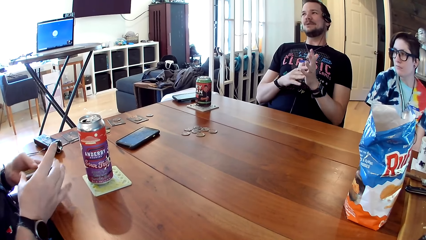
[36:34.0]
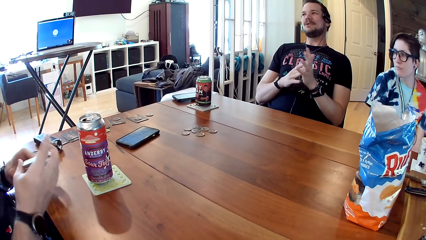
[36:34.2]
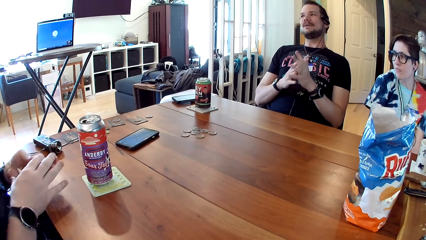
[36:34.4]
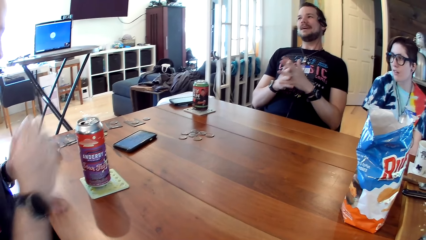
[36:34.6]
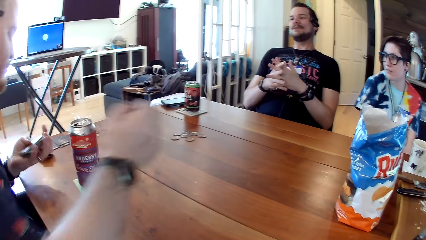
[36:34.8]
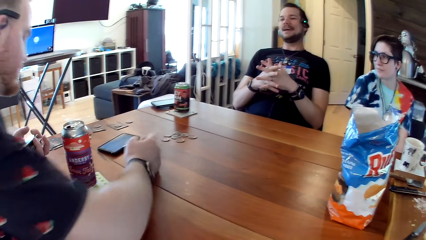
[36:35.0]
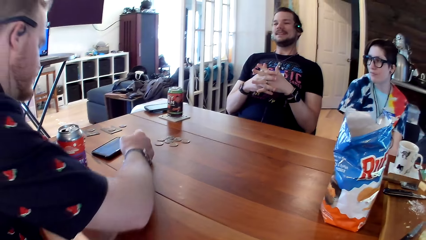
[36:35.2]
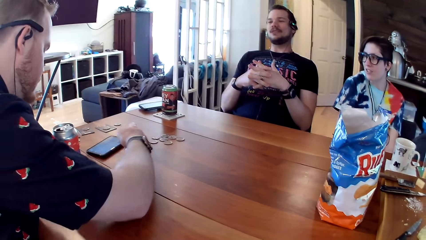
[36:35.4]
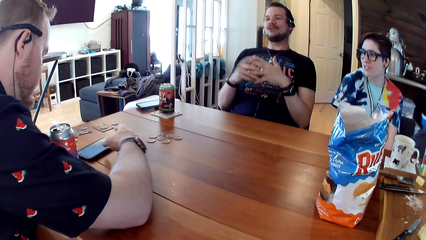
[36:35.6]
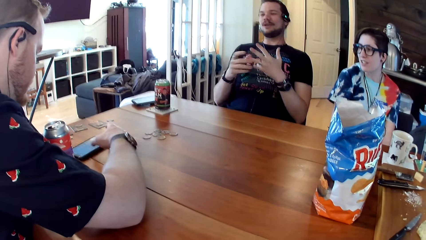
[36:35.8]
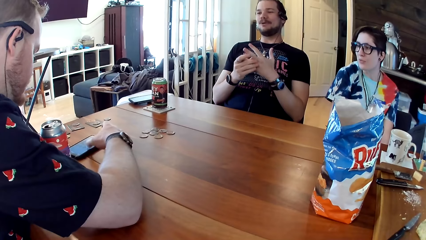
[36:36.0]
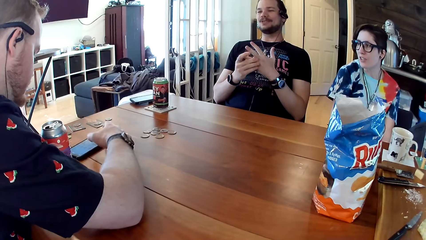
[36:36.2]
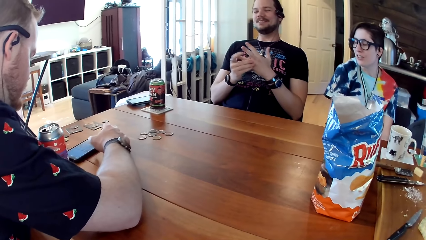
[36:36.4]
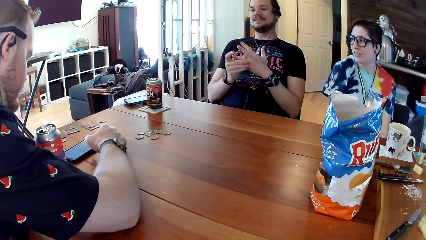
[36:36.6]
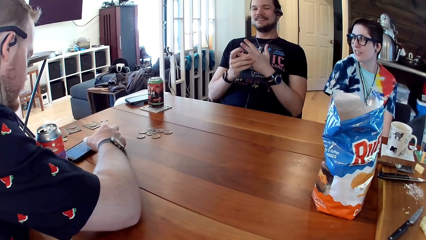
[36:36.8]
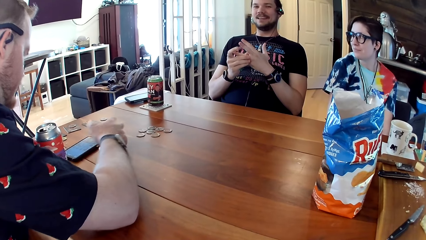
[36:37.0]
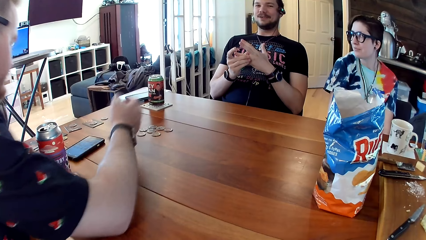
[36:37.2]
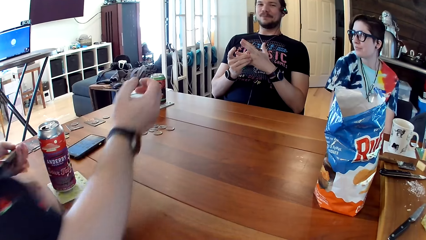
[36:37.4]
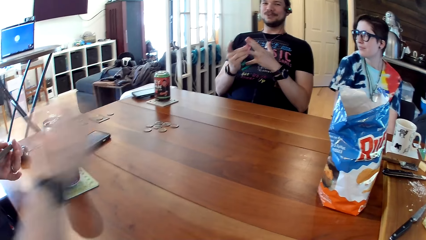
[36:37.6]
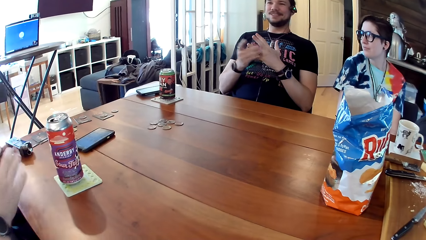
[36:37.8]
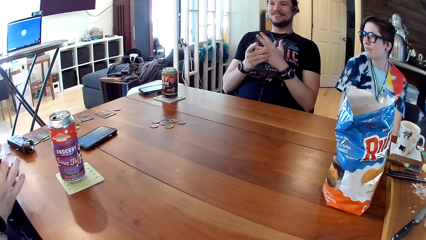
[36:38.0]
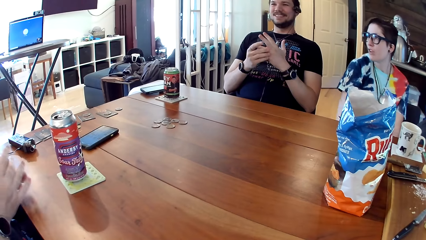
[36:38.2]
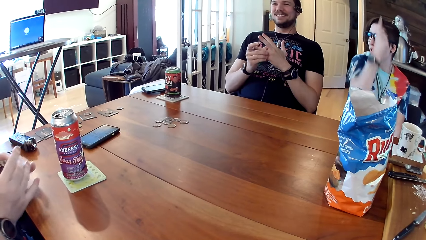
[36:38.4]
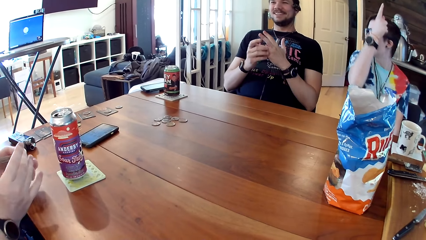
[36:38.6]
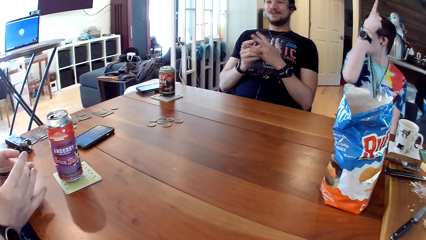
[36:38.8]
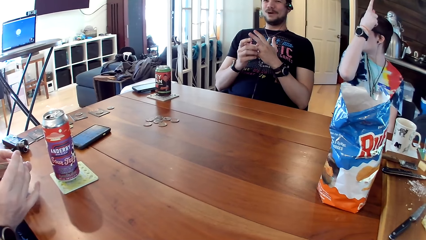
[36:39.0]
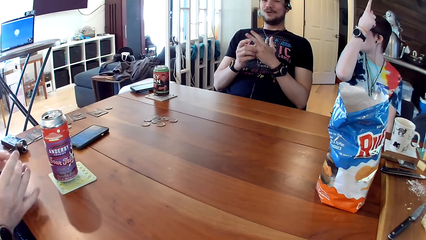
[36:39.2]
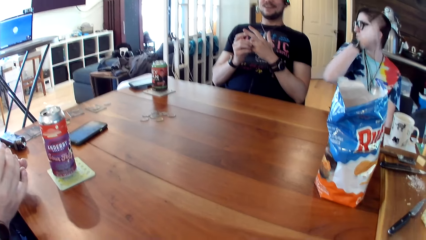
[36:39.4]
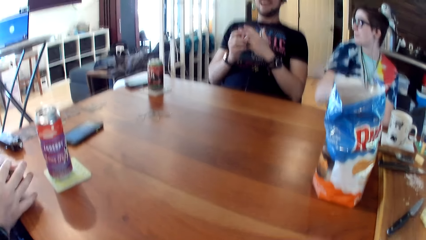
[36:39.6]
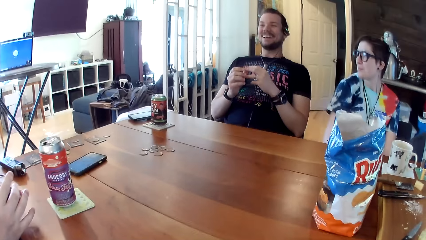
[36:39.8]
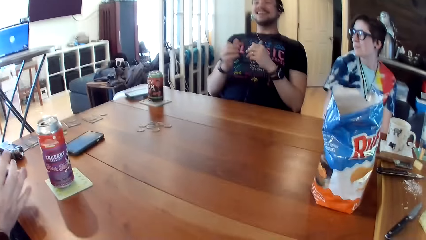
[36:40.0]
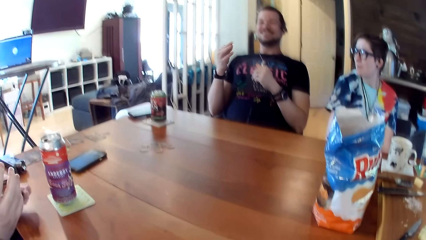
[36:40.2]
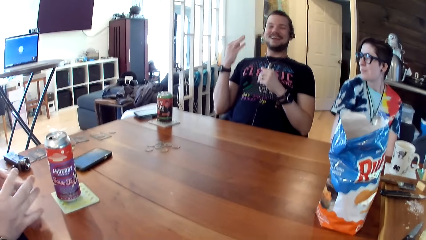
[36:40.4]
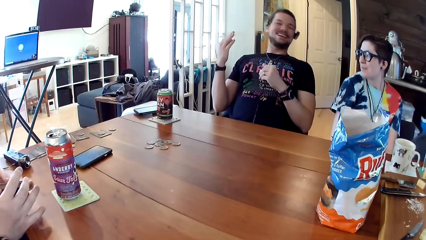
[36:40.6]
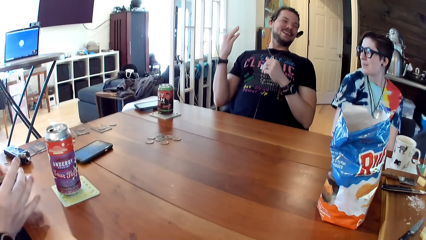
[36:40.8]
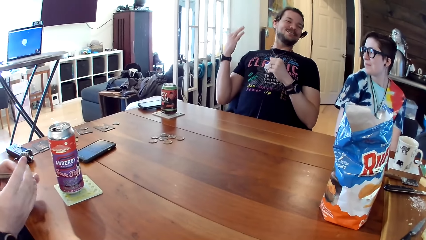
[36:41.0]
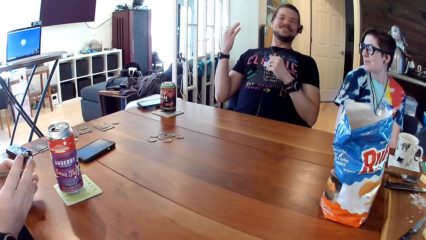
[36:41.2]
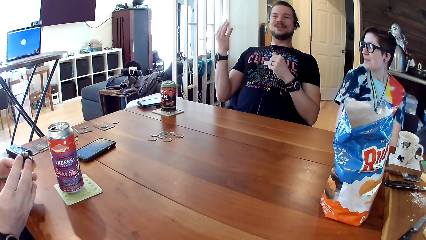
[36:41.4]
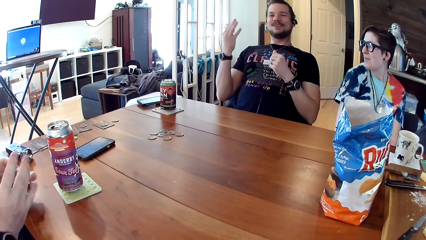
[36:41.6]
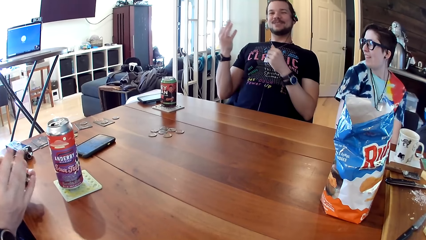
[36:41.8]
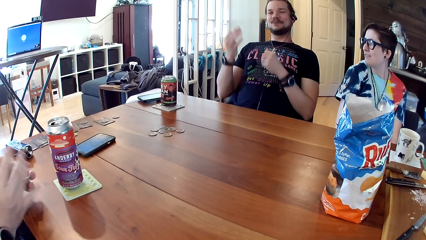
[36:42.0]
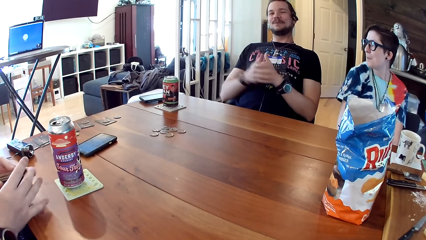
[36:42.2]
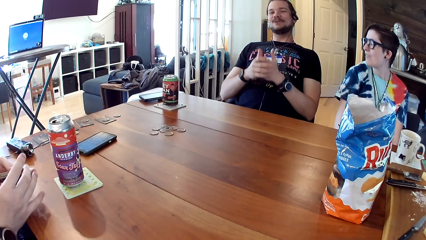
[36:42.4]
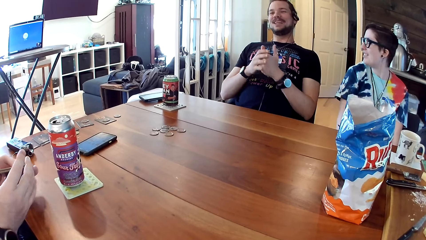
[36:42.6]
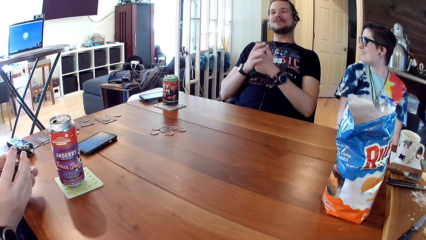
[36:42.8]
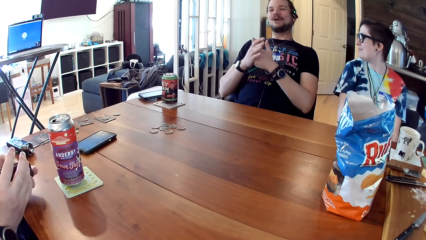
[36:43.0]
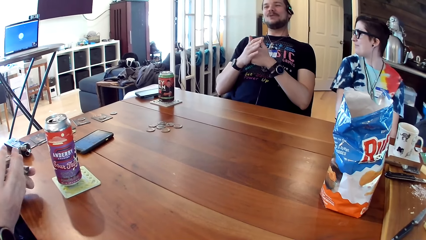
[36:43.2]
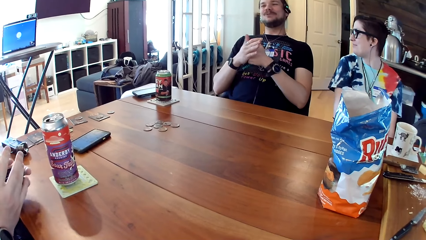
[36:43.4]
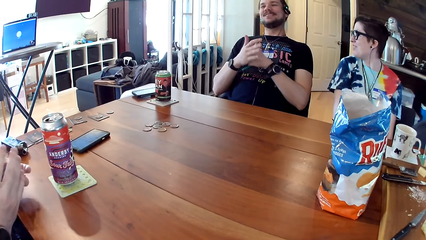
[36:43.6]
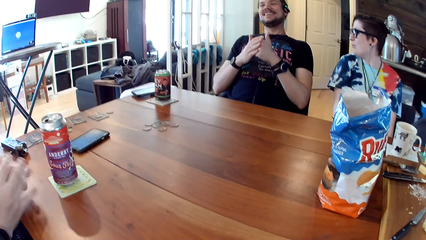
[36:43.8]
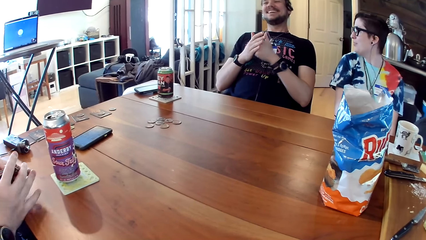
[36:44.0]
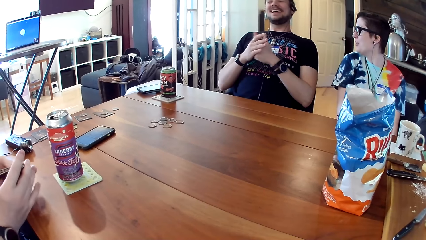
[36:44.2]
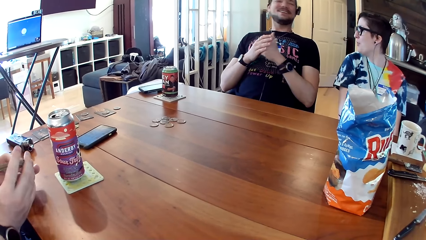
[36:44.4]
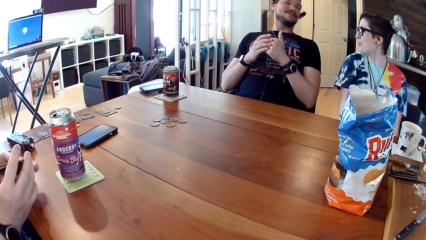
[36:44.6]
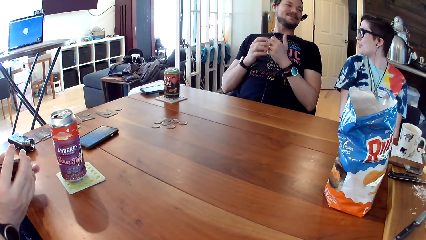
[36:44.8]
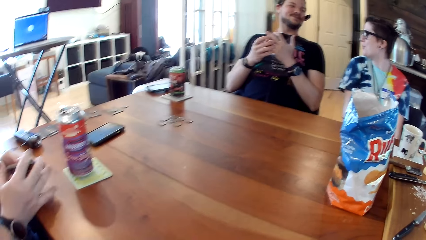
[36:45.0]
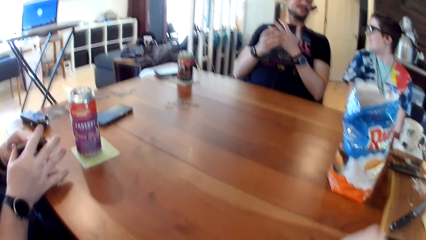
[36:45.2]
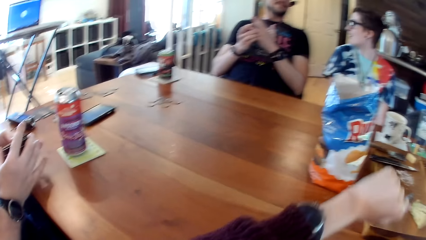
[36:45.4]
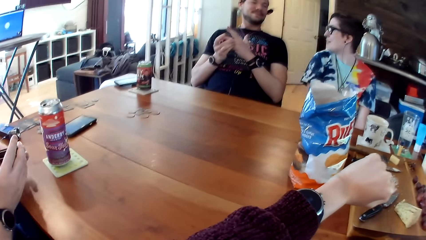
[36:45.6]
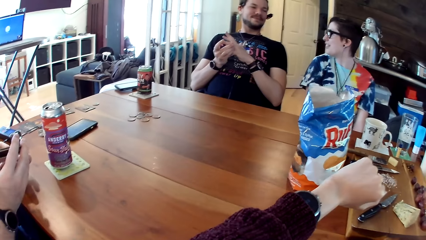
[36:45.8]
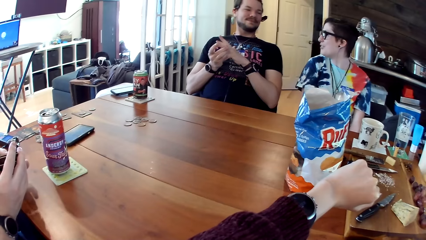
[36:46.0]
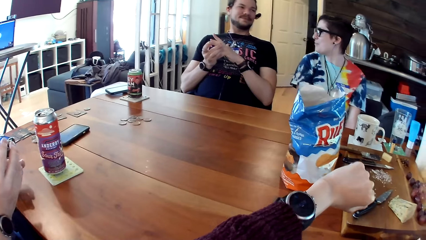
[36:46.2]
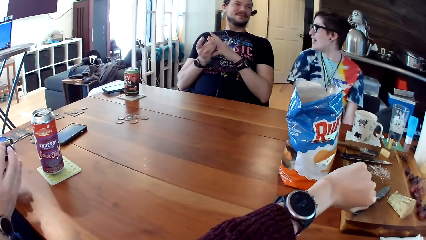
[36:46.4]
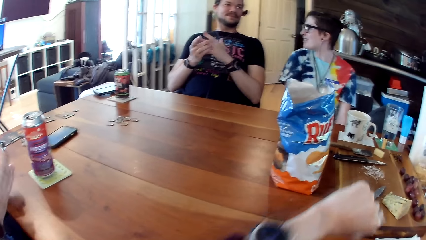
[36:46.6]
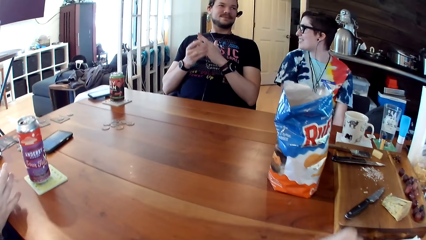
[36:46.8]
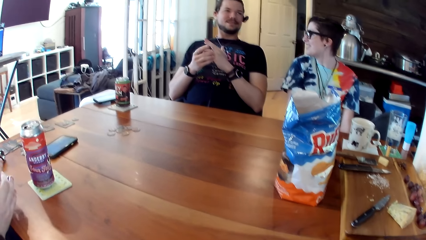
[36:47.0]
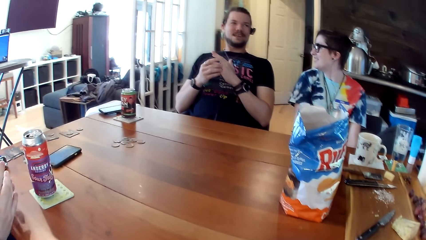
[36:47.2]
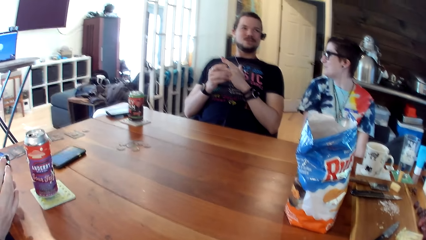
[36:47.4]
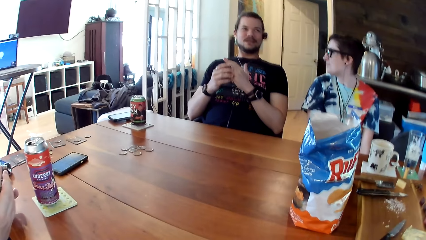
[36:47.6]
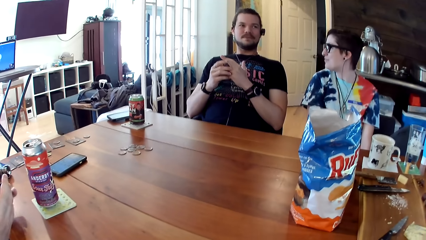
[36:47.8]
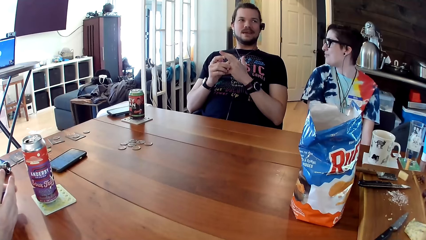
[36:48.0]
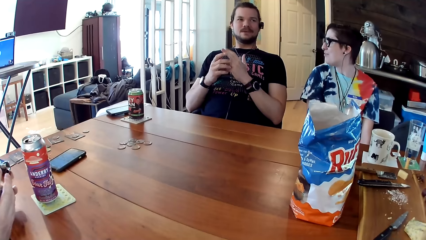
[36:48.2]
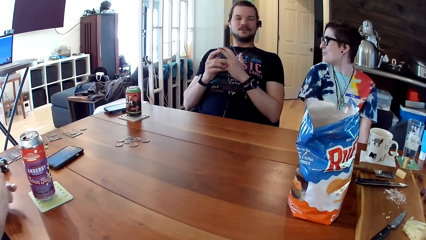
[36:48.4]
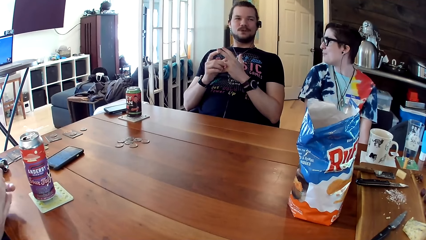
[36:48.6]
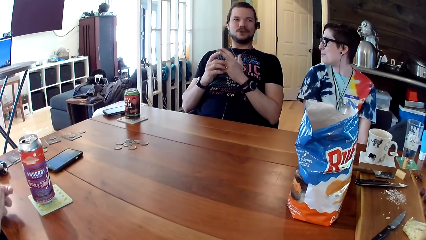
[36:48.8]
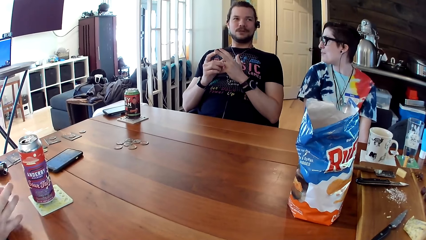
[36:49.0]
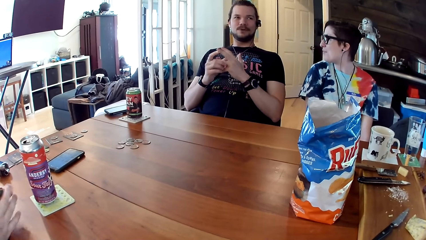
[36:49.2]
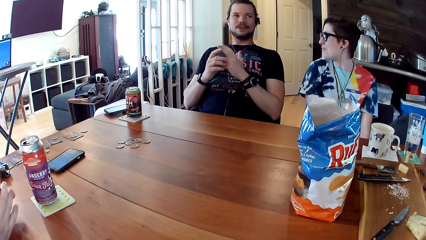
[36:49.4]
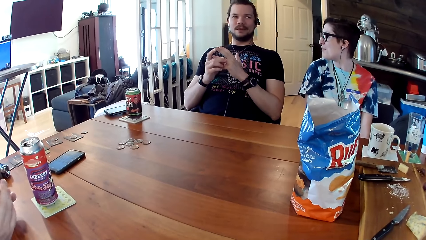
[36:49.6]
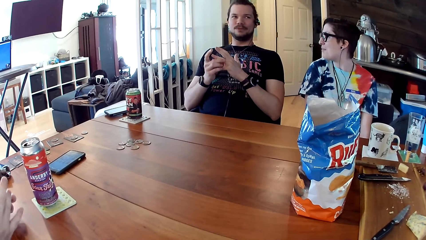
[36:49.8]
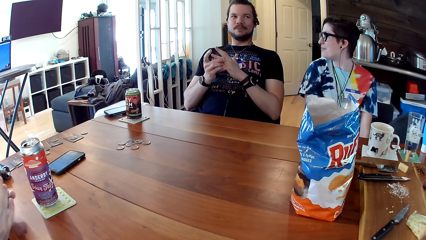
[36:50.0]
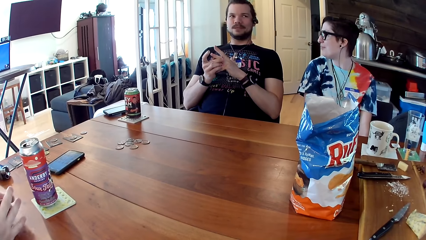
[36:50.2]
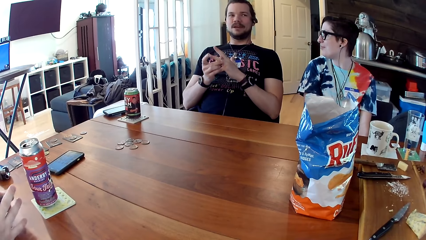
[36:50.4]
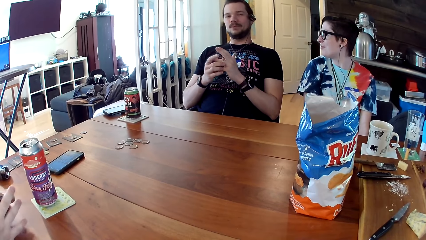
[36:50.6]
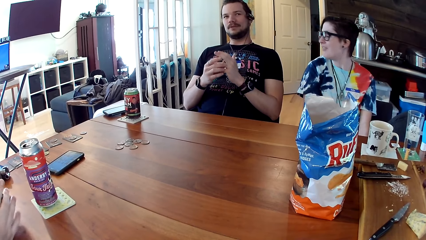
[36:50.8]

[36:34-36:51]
The man moves a phone on the table with his right hand. The man interacts with the phone on the table with his right hand. The man shuffles the cards in his hands with both hands.
